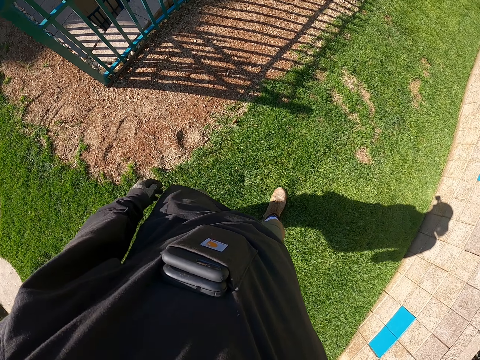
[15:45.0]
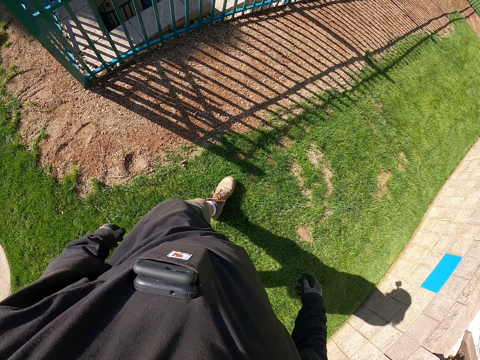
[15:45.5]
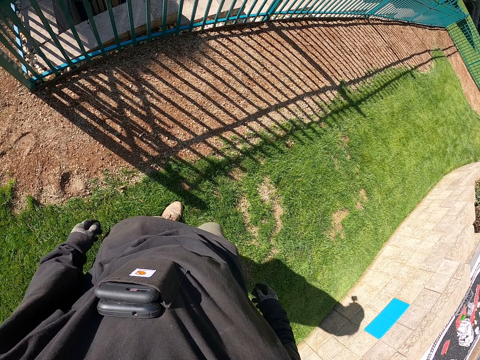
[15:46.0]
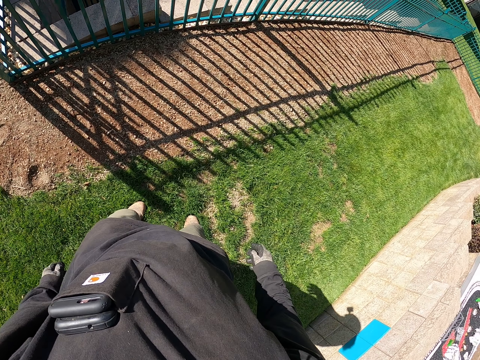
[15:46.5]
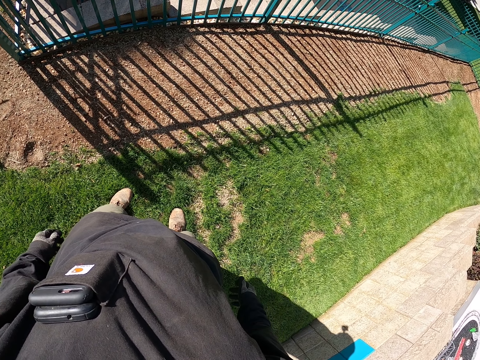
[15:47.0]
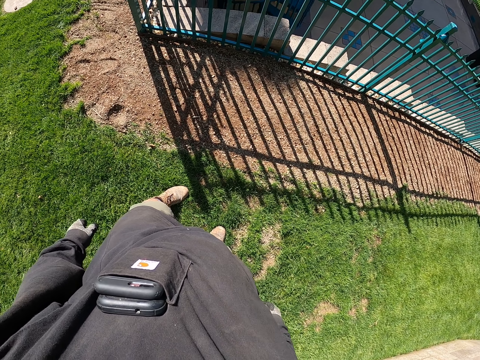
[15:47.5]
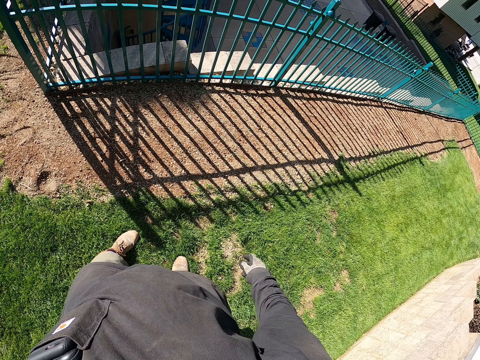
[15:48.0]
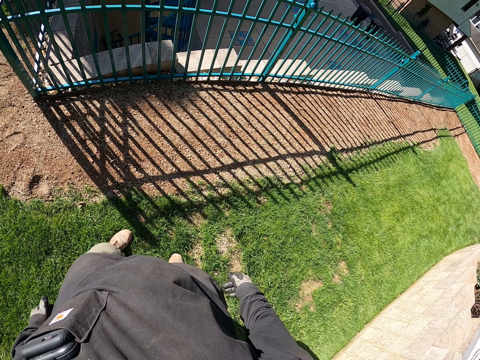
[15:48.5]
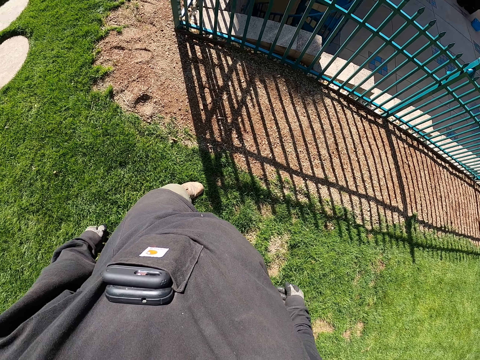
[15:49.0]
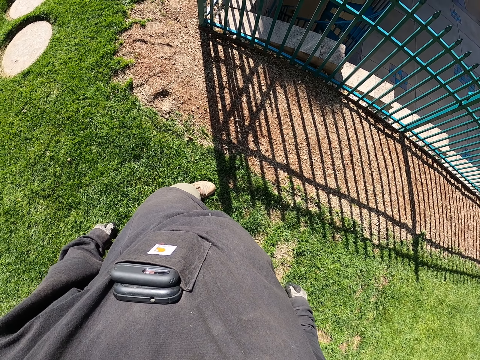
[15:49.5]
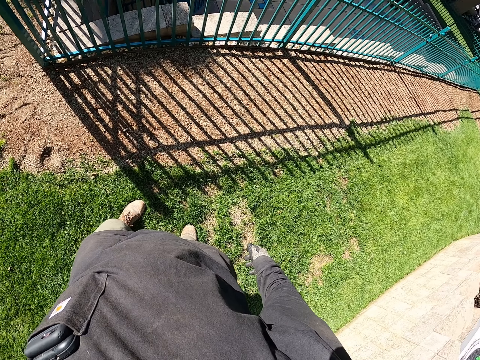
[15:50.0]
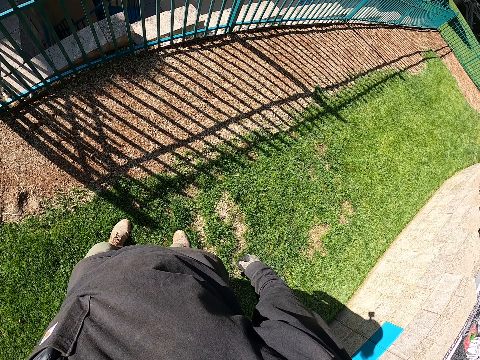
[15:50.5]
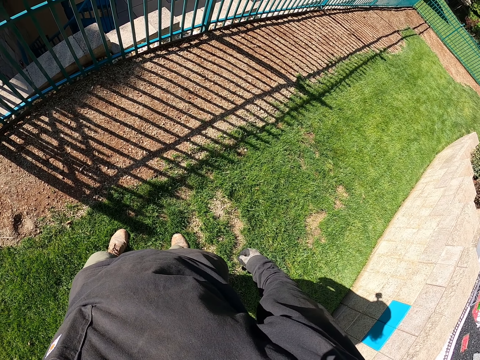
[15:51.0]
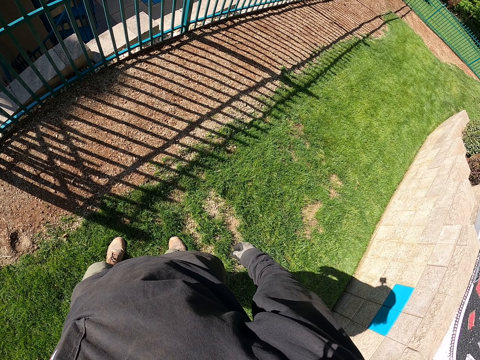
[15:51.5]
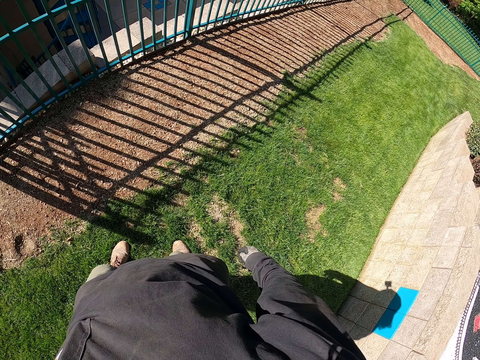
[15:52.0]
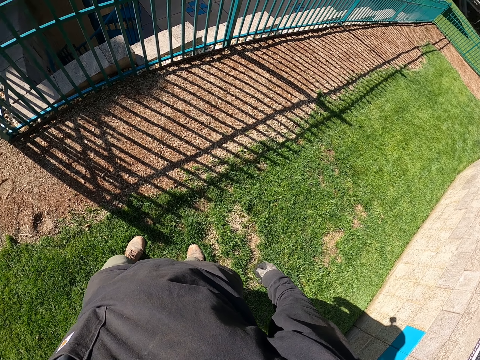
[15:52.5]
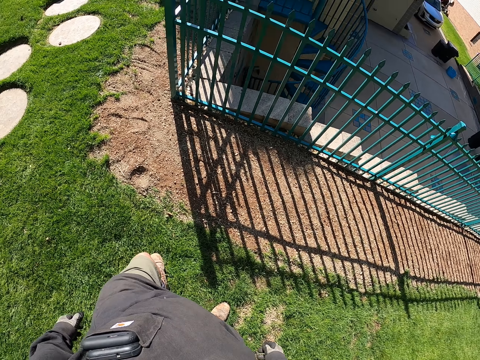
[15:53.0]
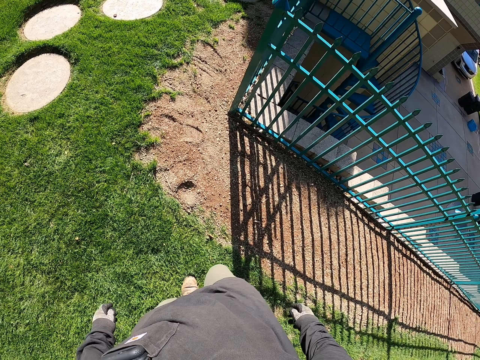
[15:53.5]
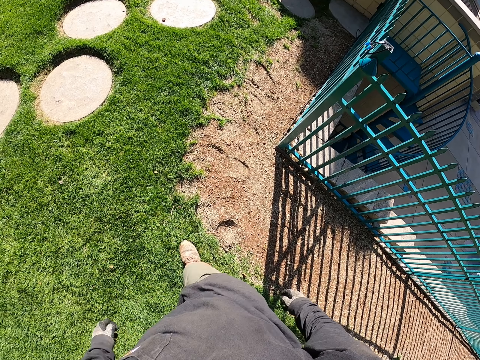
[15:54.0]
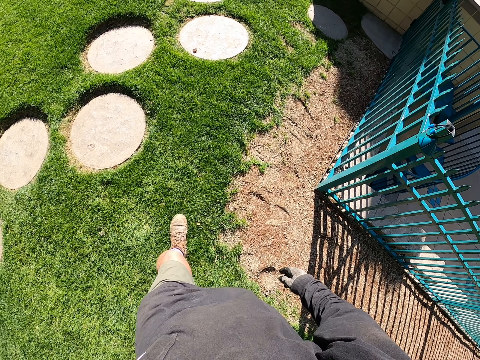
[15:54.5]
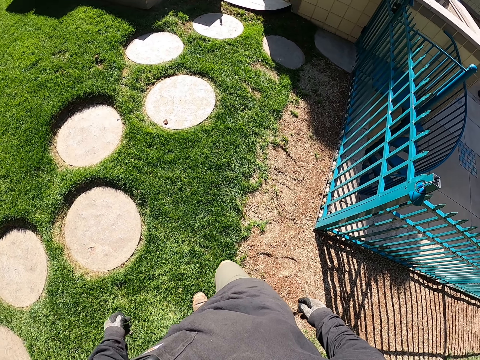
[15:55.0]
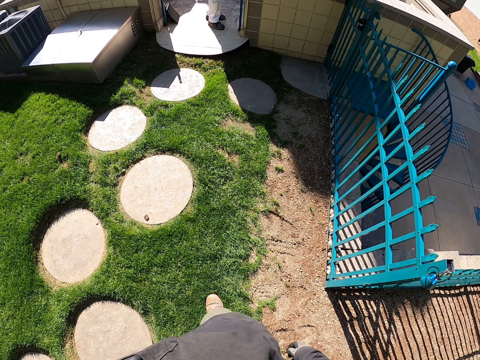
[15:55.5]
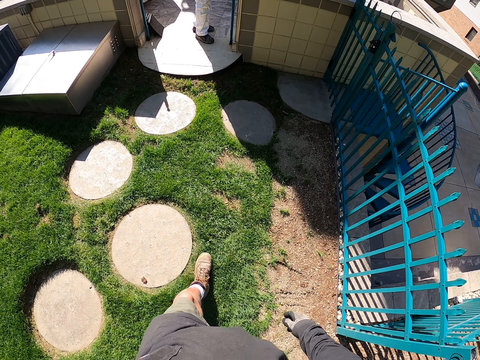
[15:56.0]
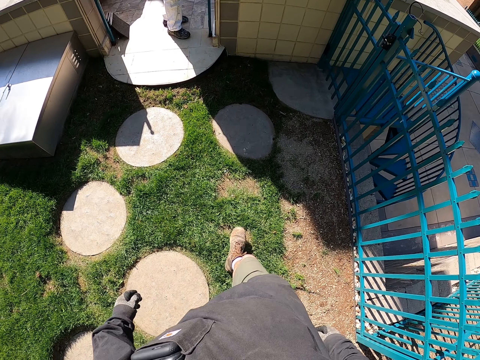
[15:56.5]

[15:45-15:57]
The camera wearer stands beside the corner of the fence. They walk to the wall.

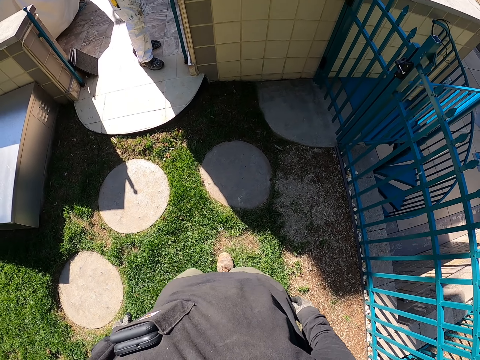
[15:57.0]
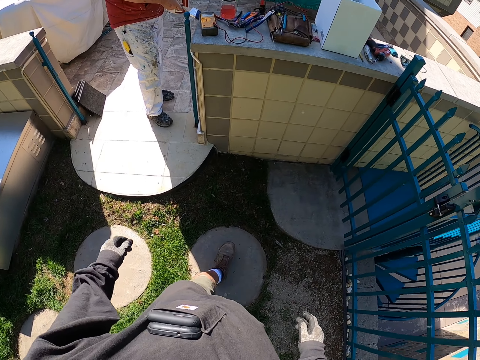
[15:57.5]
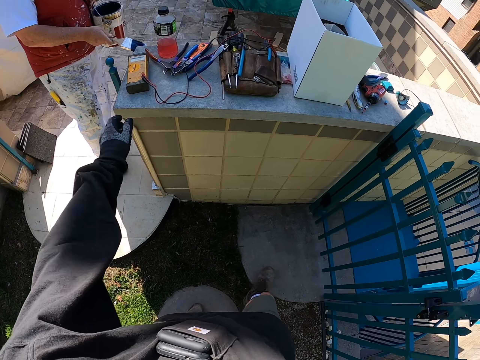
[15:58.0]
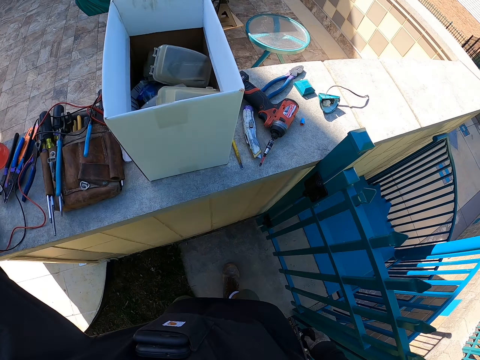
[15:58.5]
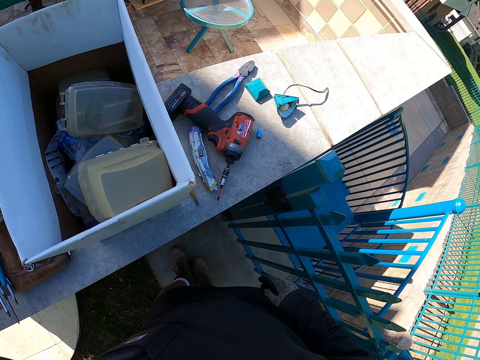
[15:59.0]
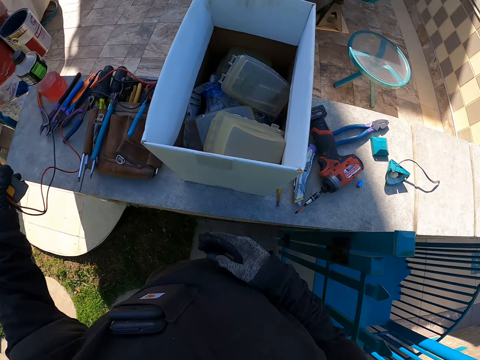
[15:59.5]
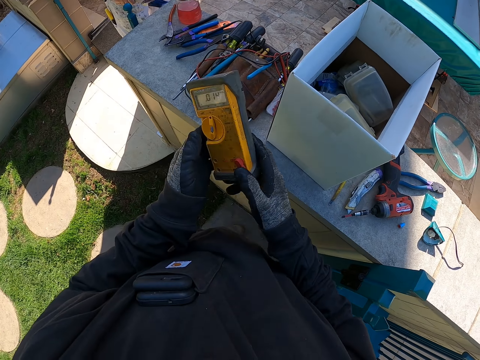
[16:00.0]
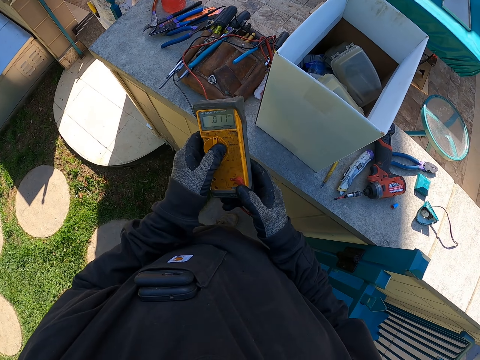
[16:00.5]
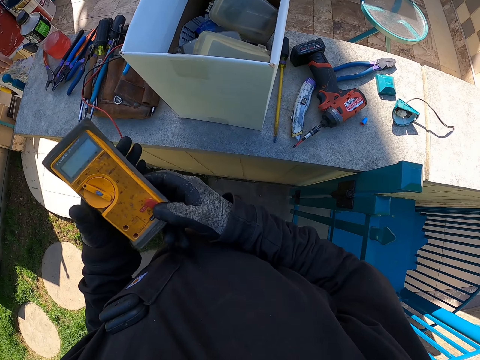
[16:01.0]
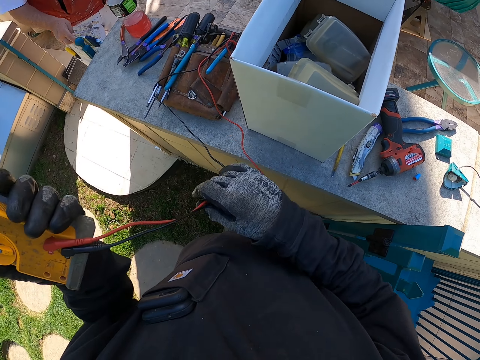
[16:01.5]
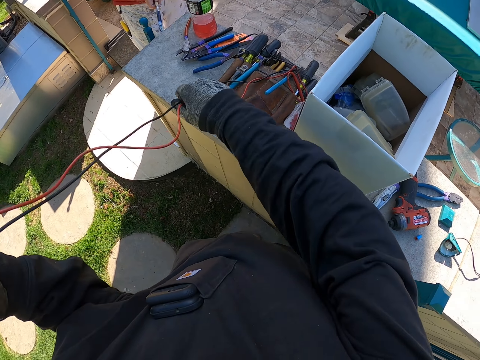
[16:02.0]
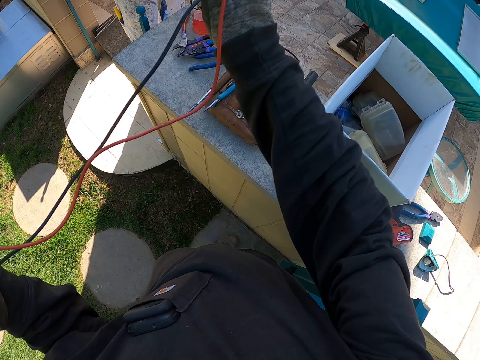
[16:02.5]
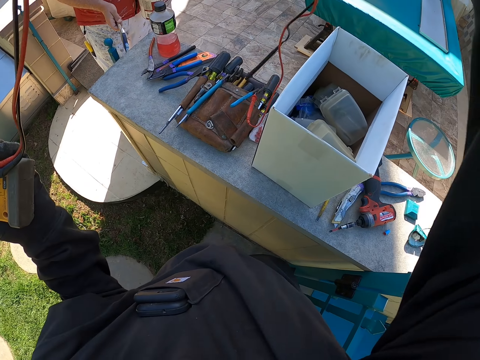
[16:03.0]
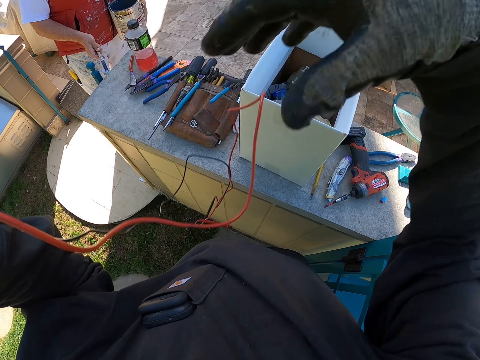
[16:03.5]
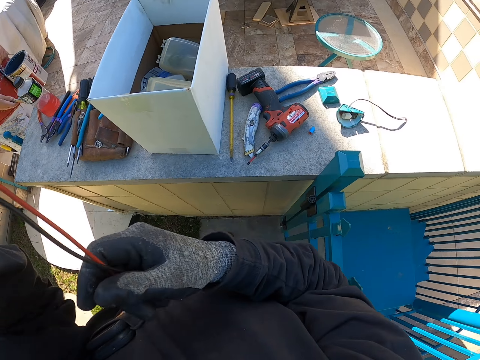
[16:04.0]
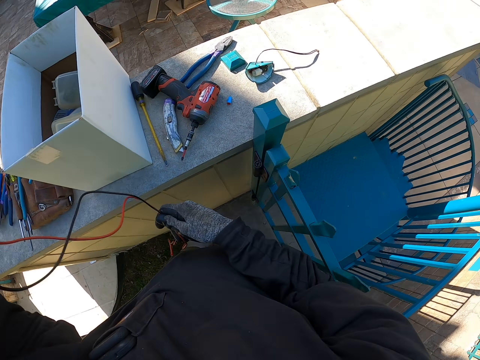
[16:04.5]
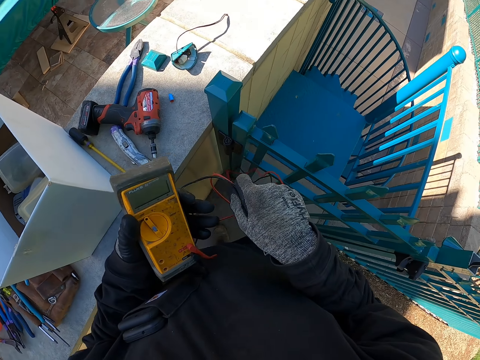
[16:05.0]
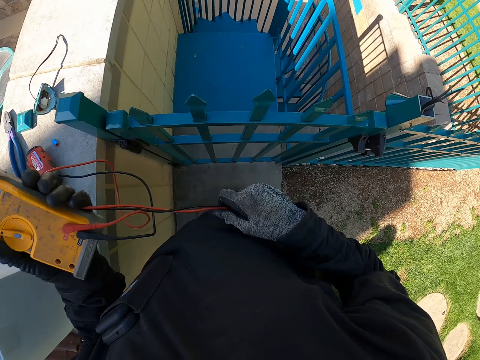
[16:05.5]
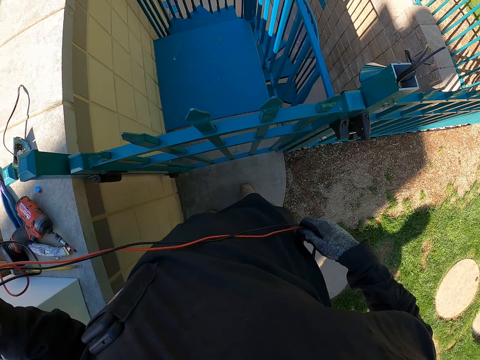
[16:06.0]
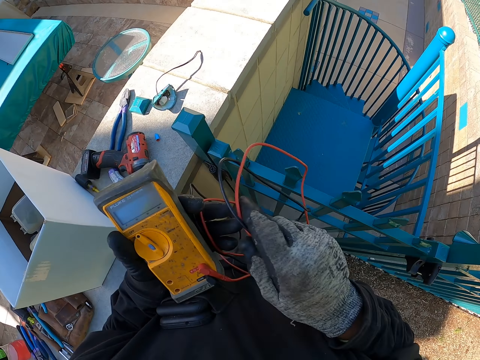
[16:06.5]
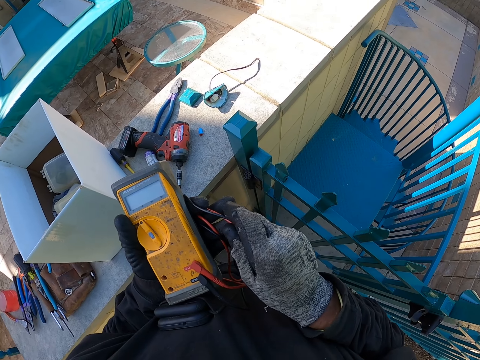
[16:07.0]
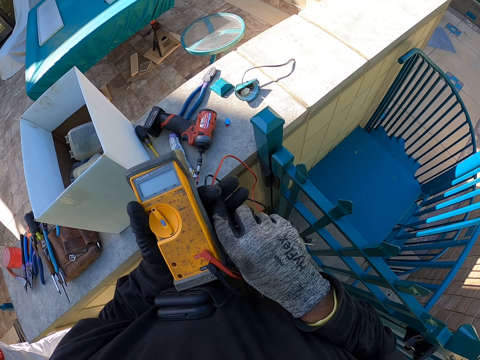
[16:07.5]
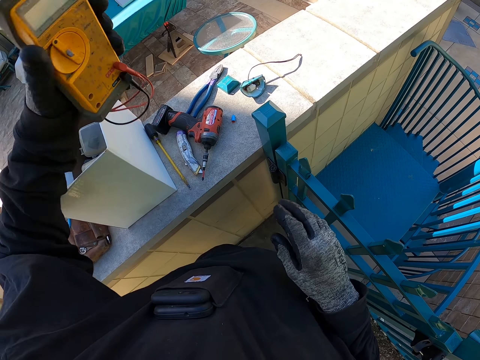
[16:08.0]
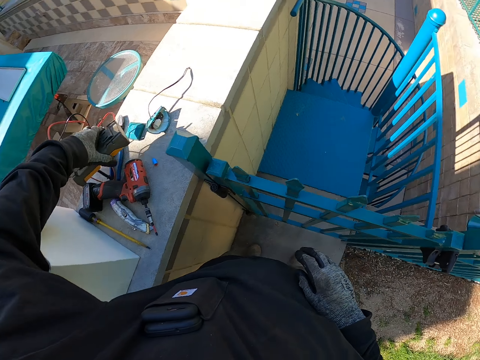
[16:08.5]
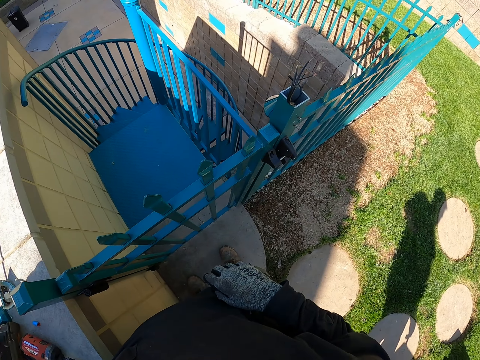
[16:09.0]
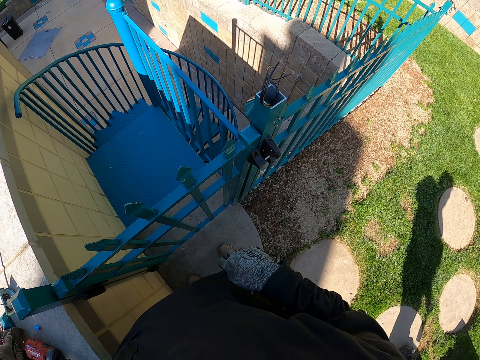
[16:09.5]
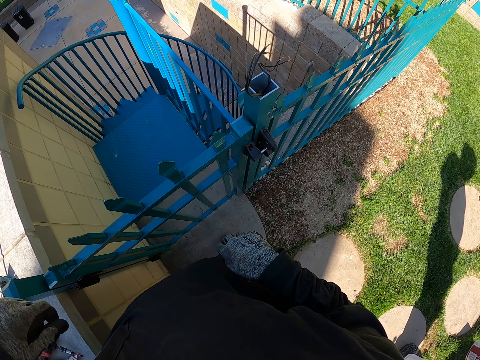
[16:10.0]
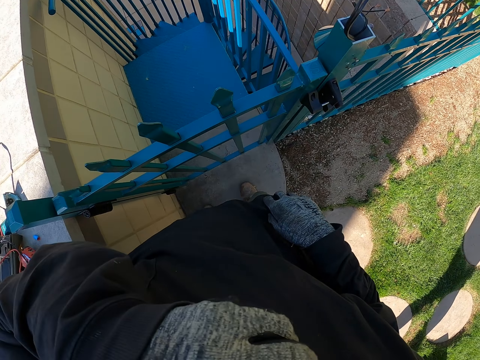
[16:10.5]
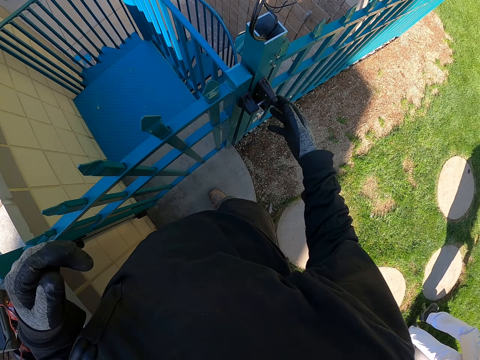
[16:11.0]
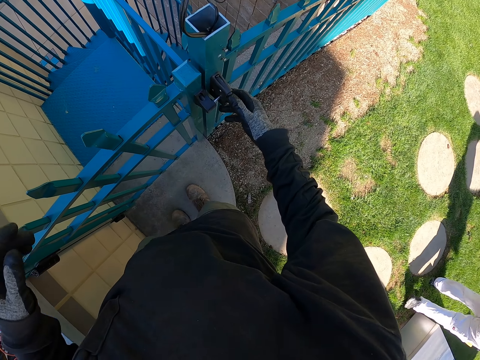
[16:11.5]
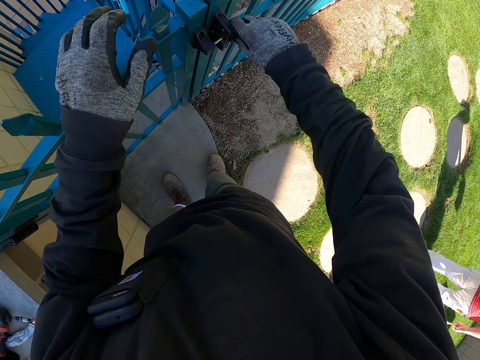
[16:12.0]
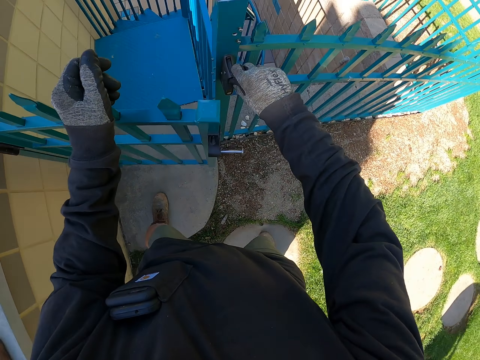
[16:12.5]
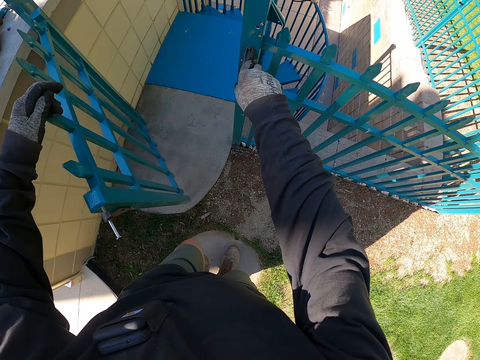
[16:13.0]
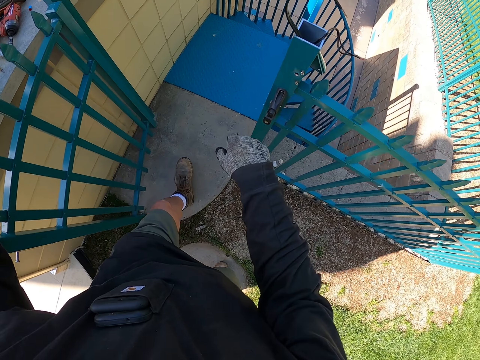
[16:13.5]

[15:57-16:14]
The camera wearer picks up the ammeter on the wall. They hold something. They turn the ammeter. They raise something. They stretch the ammeter cables. They hold a cable and drop the cable. They fold the ammeter cables. They pull the cable. They hold something. They place something on the table. They drop the ammeter on the wall. They look around. They open a gate.
